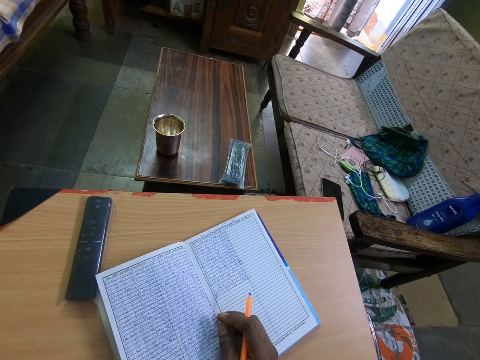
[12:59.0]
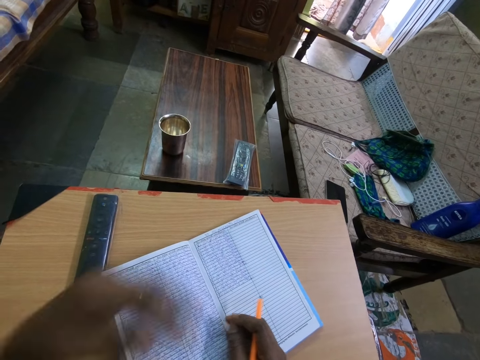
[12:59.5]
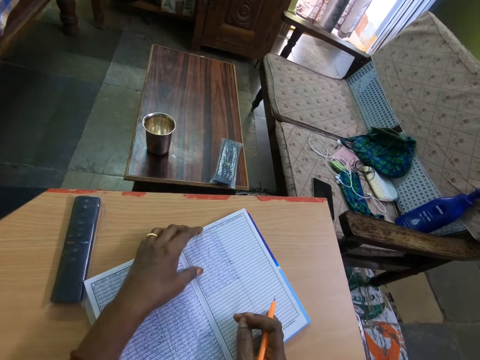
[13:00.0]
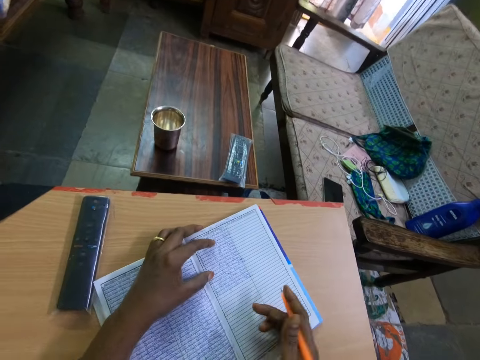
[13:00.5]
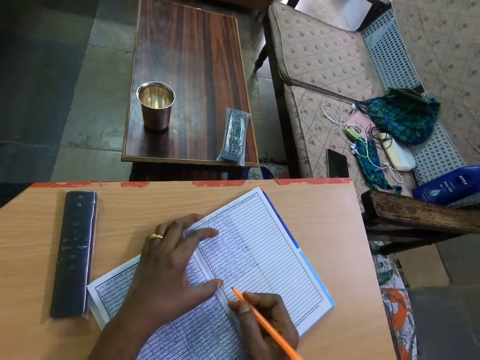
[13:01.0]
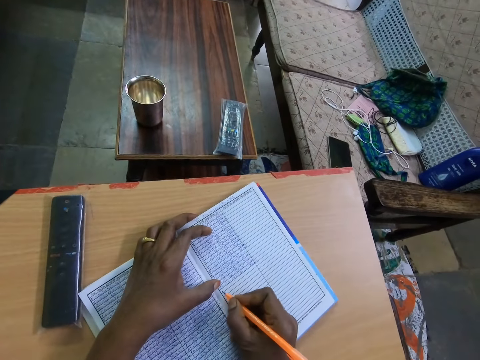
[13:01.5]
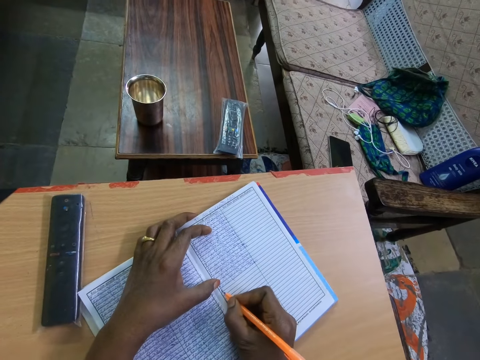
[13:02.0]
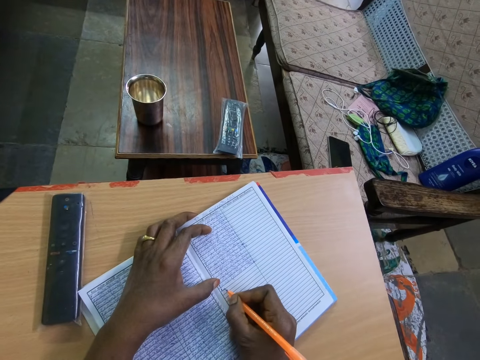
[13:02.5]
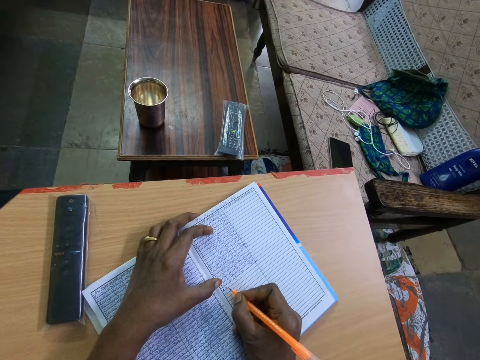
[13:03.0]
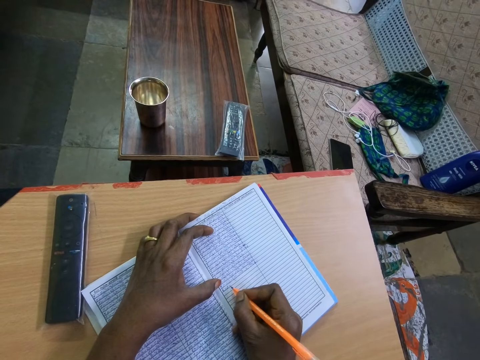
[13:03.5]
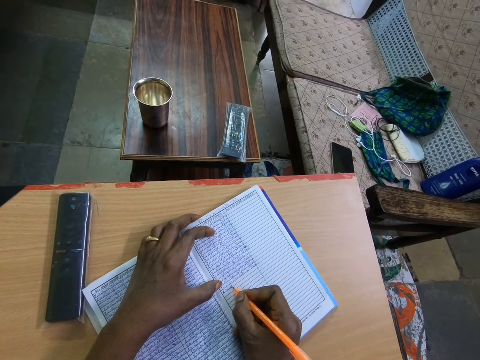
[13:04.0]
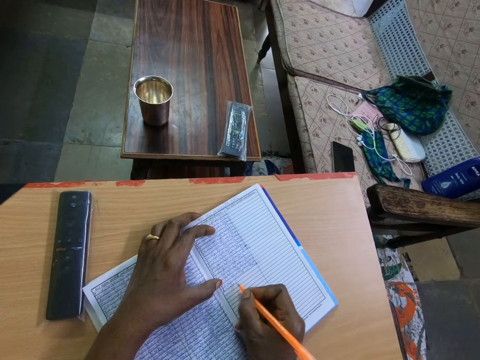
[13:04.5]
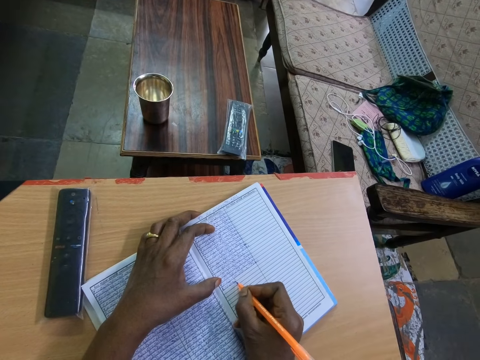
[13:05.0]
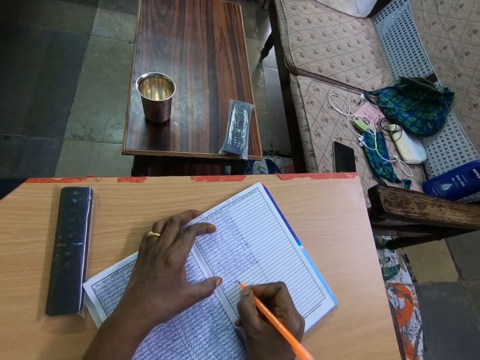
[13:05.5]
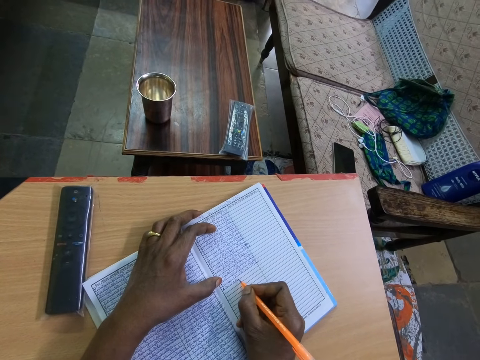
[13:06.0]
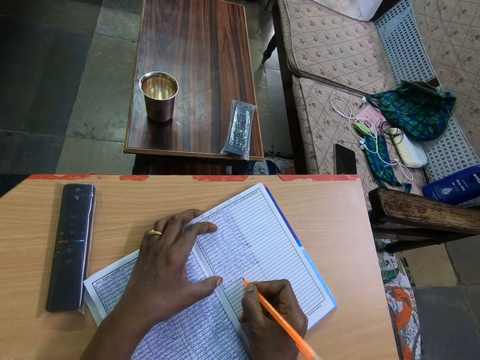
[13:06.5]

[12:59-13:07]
The camera wearer holds the book on the table with his left hand. He moves the book on the table with his right hand. He clears his nose. He writes in the book on the table with the pen in his right hand.

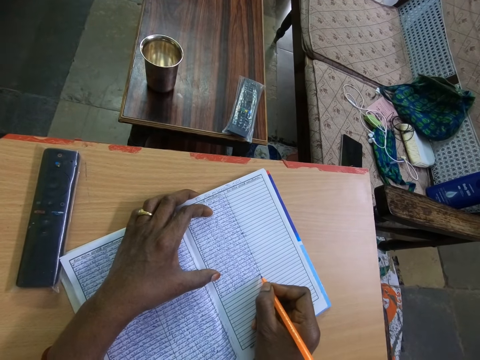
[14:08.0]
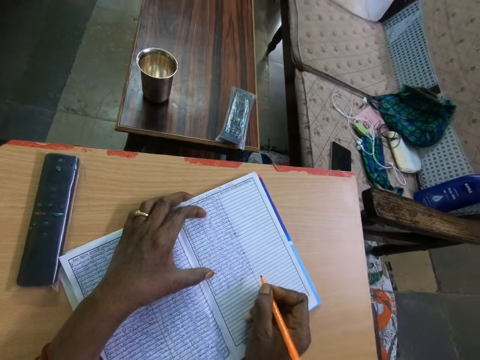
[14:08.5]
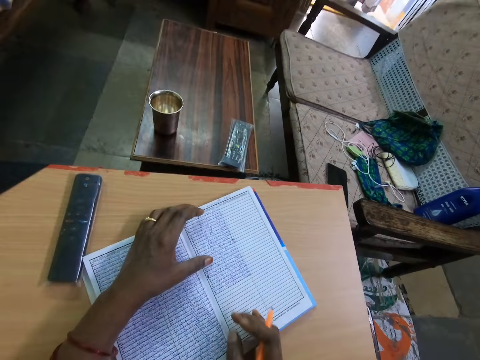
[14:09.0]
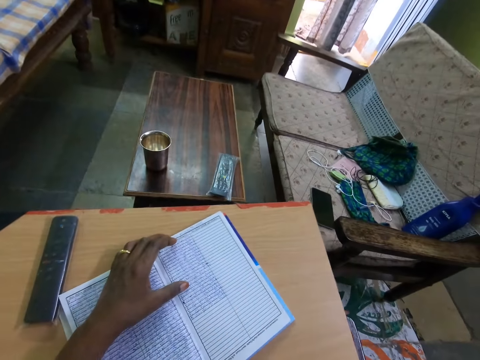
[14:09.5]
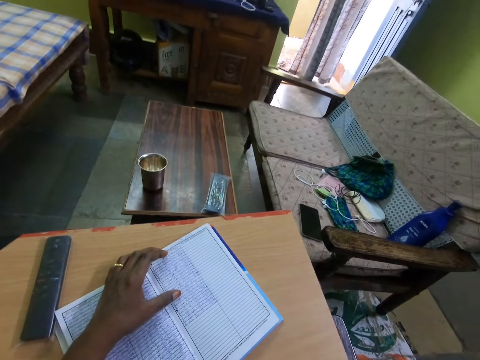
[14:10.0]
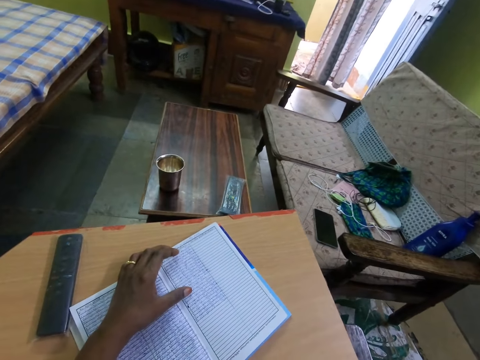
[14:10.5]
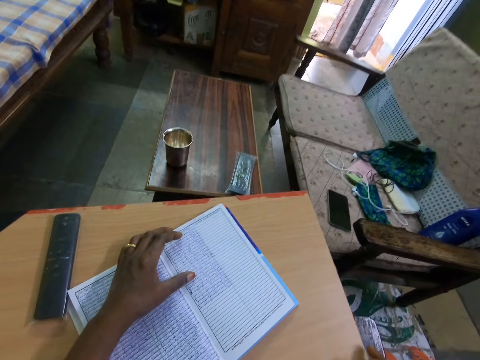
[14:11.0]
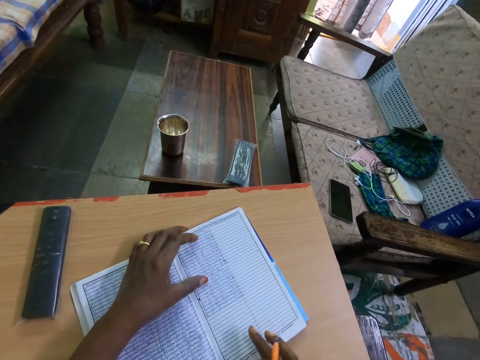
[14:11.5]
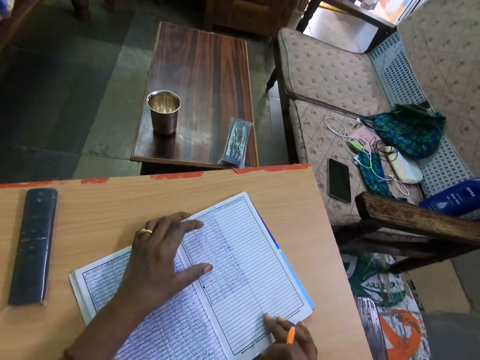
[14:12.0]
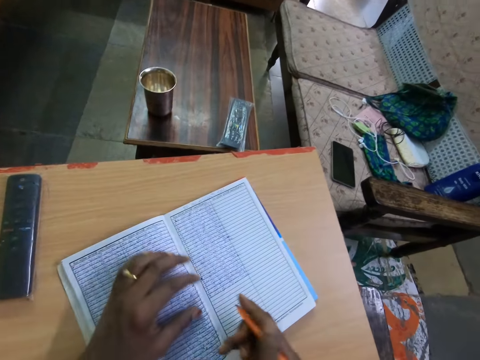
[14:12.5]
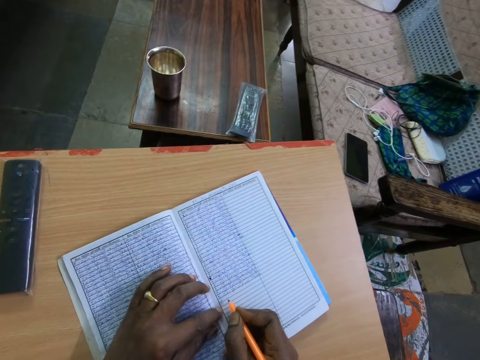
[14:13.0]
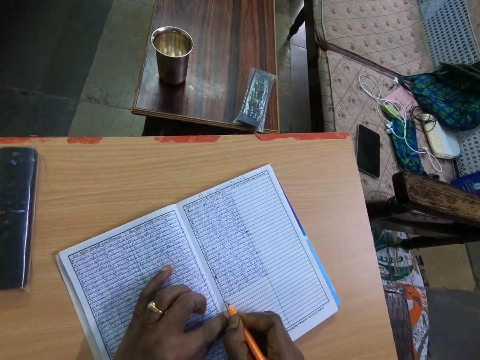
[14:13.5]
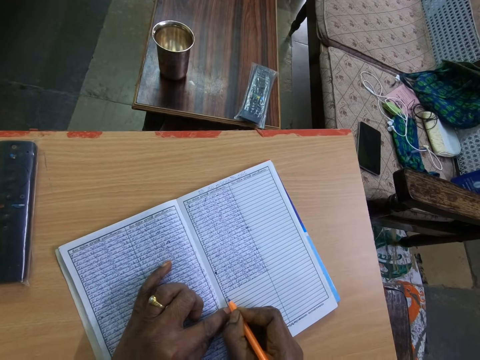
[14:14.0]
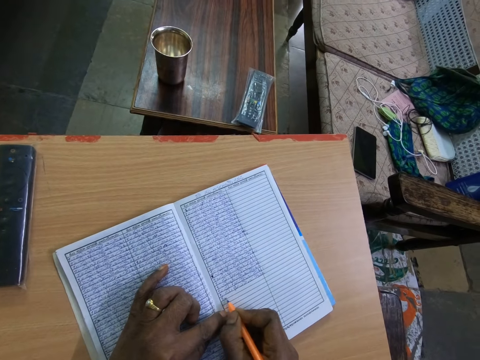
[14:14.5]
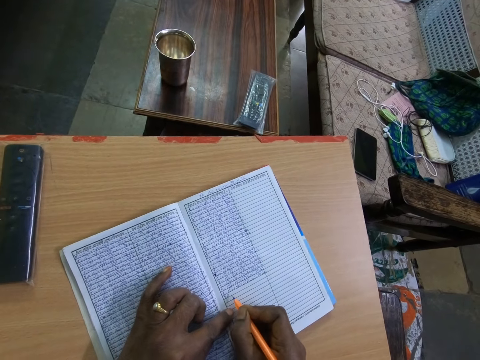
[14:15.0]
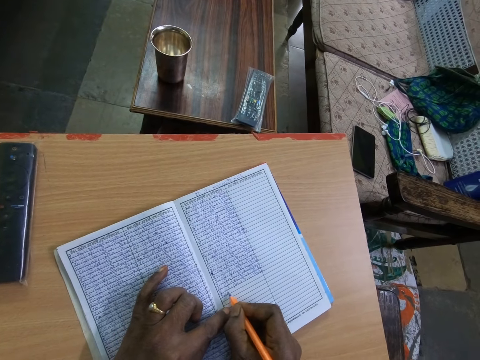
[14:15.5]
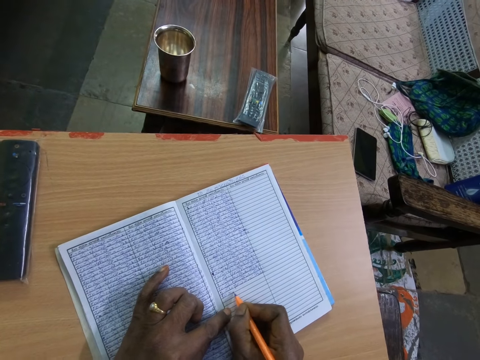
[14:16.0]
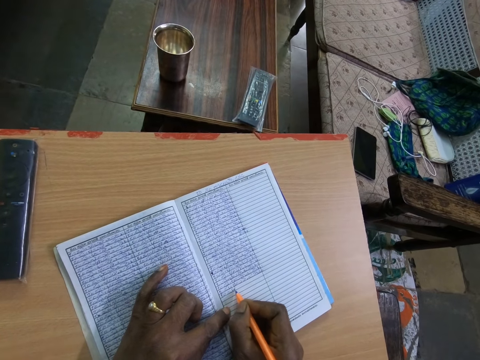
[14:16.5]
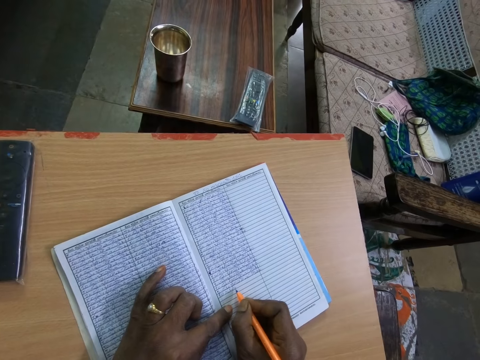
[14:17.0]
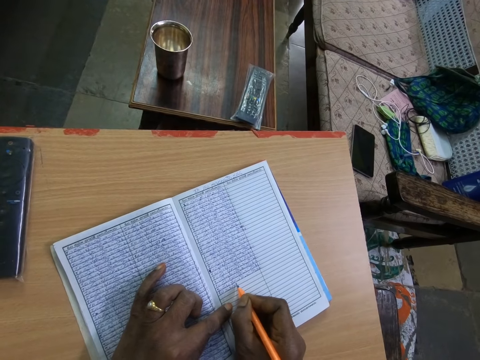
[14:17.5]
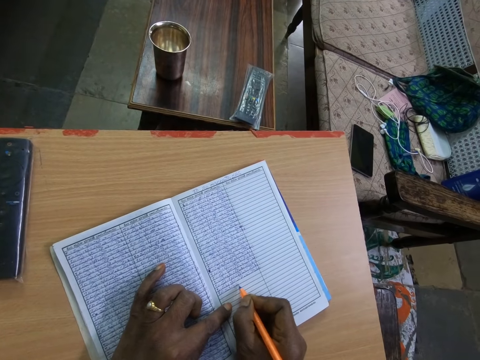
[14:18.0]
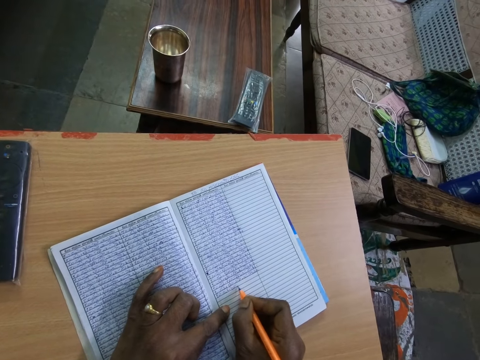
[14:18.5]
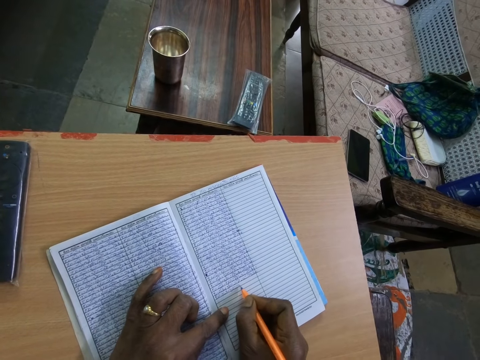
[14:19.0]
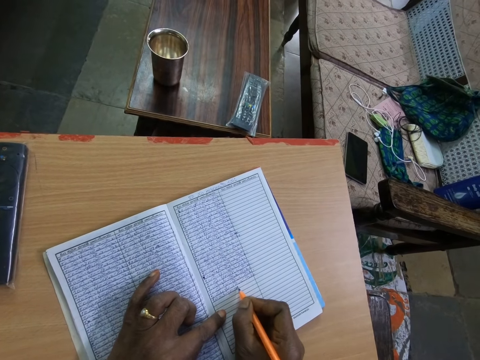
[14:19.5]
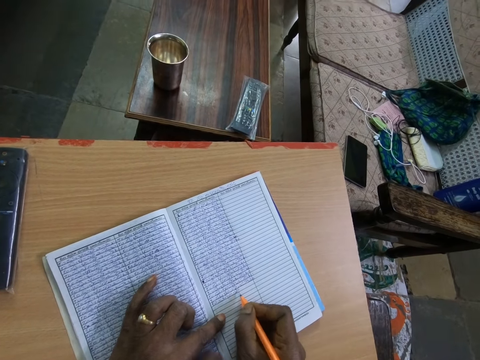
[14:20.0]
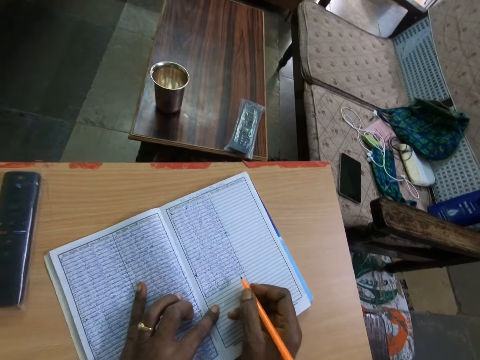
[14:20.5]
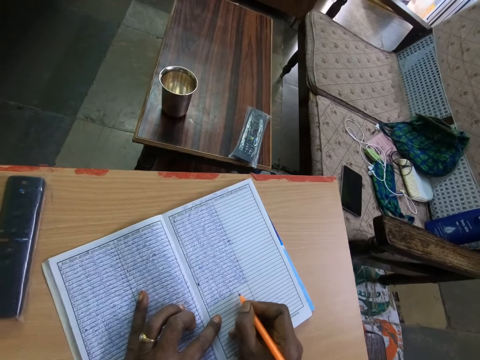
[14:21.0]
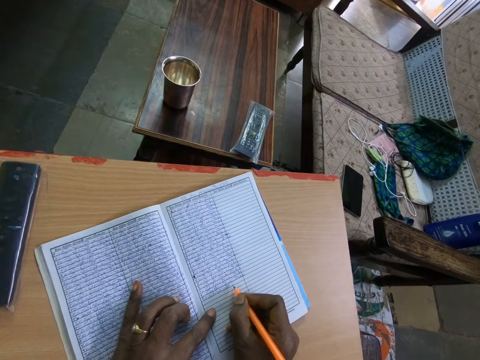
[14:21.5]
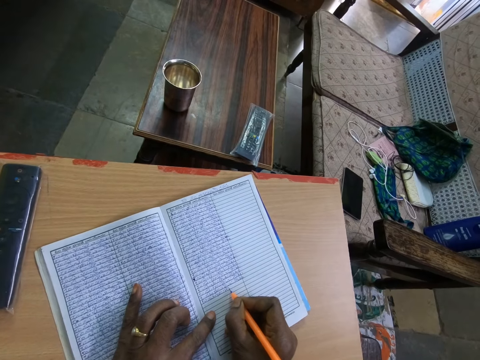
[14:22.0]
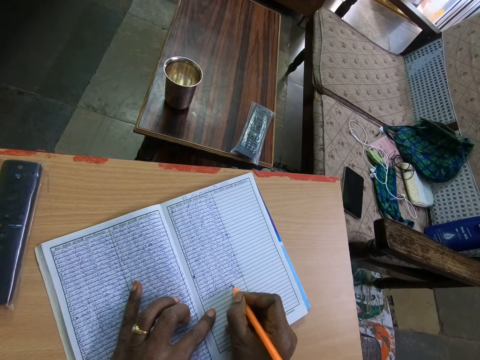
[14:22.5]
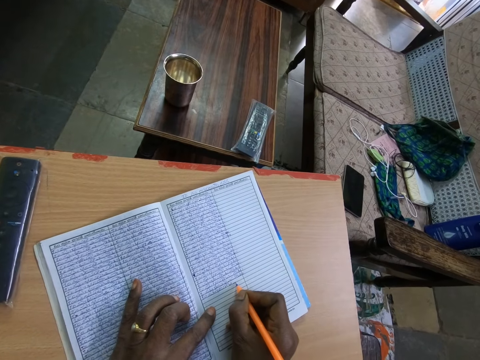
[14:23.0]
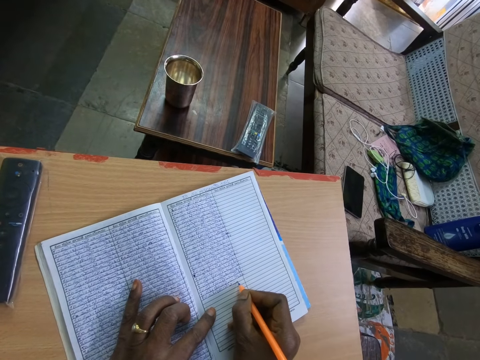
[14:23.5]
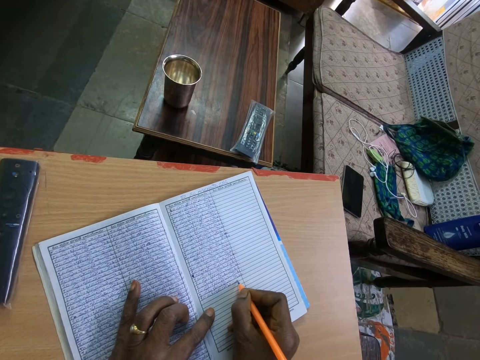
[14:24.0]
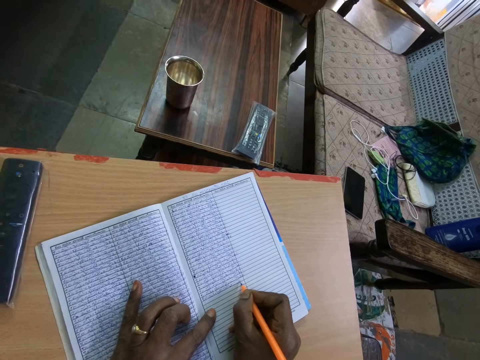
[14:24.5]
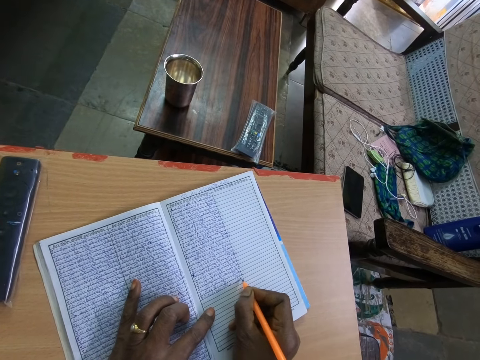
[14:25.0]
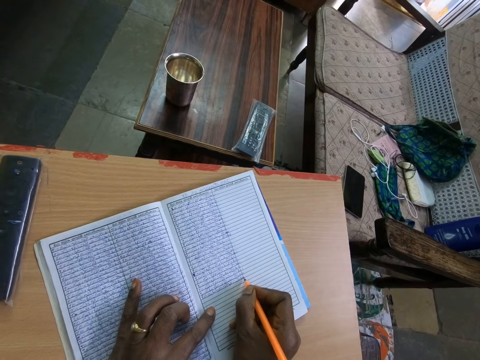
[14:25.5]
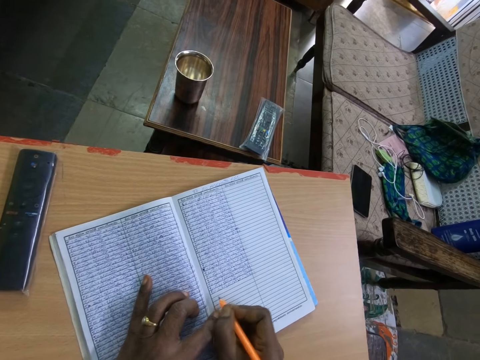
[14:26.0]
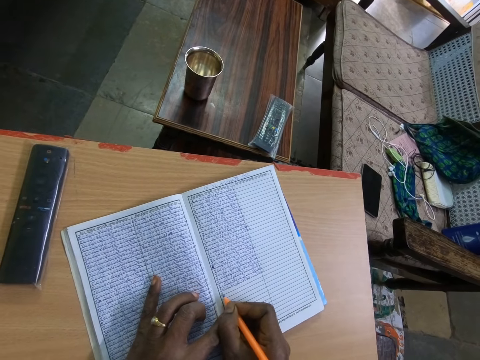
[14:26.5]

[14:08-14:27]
The camera wearer adjusts the table with their right hand. They raise their right hand. They touch the book with their right hand. They place their left hand on the book. They write on the book with the pen in their right hand. They adjust the book on the table with both hands. They push forward the book with both hands. They write on the book with the pen in their right hand.
